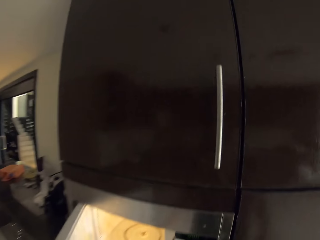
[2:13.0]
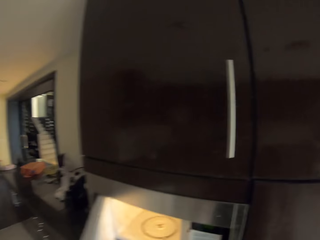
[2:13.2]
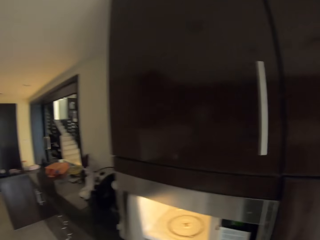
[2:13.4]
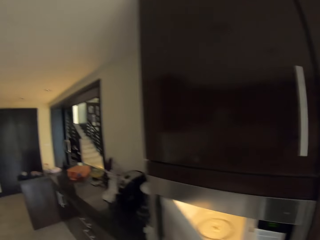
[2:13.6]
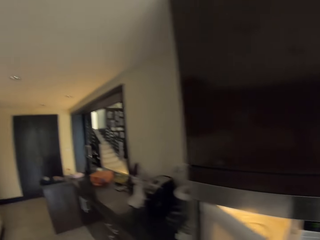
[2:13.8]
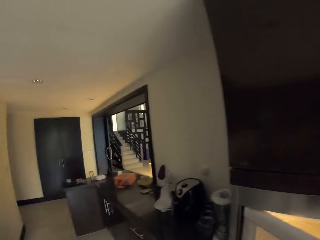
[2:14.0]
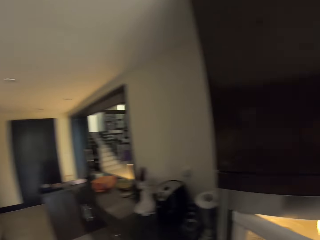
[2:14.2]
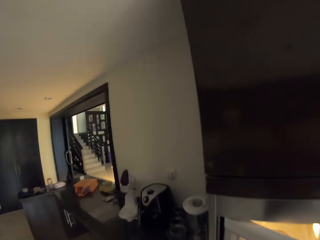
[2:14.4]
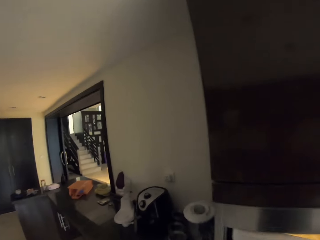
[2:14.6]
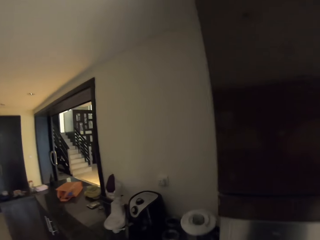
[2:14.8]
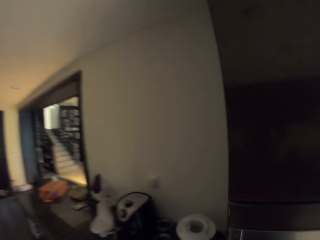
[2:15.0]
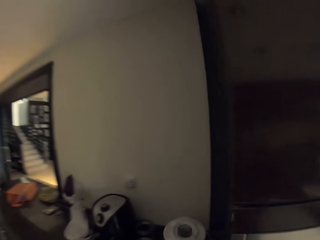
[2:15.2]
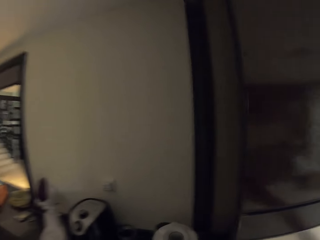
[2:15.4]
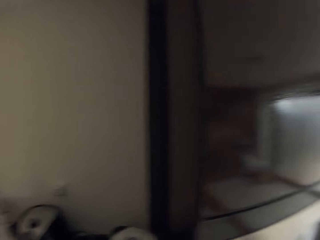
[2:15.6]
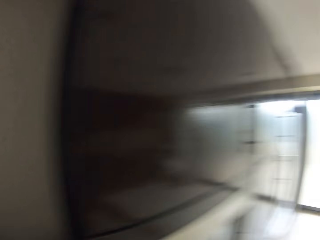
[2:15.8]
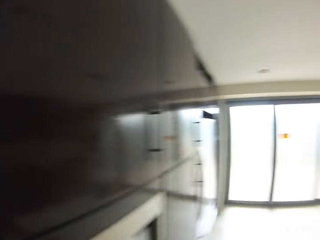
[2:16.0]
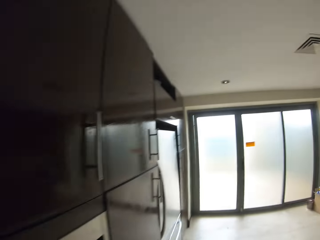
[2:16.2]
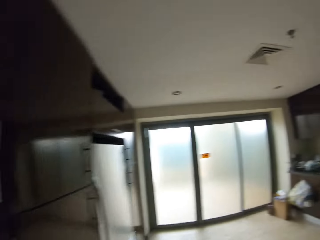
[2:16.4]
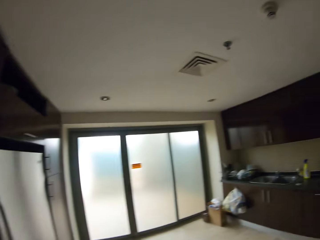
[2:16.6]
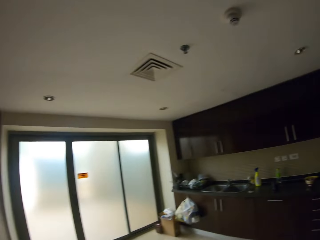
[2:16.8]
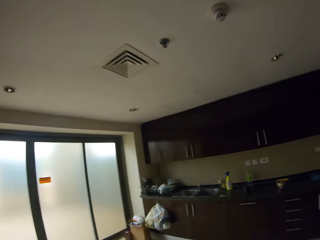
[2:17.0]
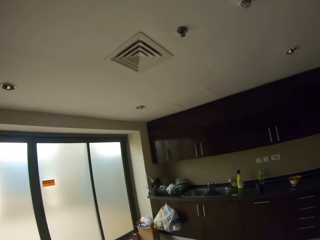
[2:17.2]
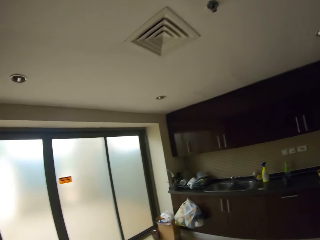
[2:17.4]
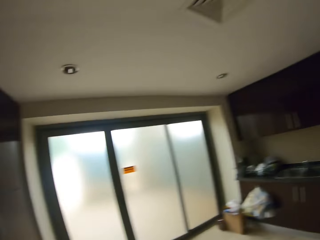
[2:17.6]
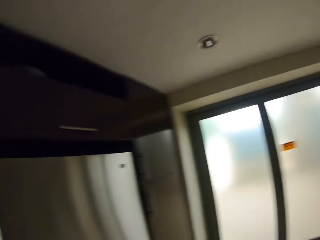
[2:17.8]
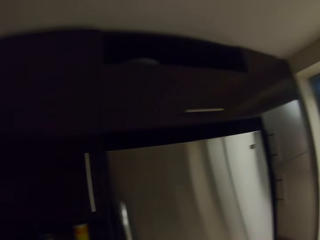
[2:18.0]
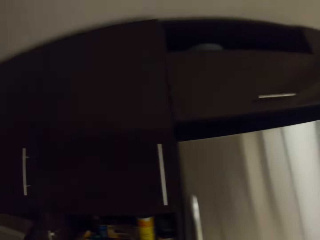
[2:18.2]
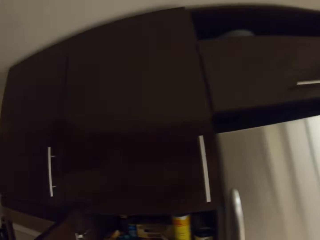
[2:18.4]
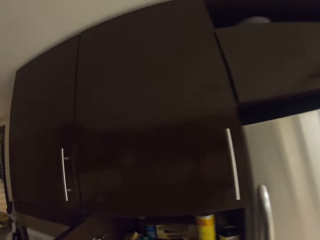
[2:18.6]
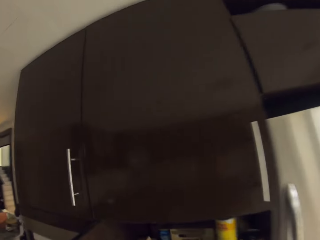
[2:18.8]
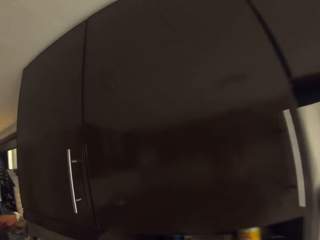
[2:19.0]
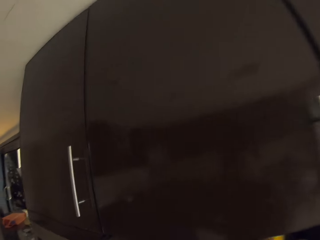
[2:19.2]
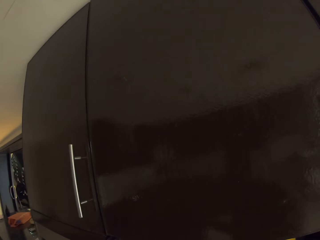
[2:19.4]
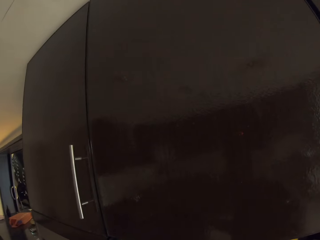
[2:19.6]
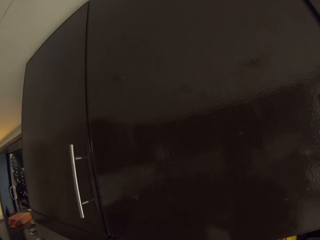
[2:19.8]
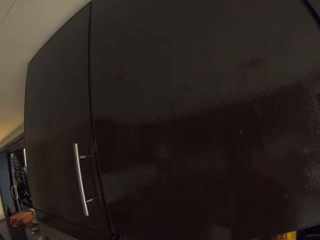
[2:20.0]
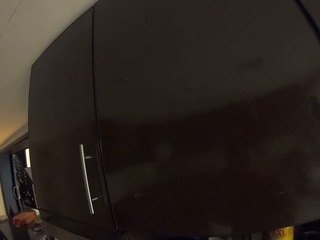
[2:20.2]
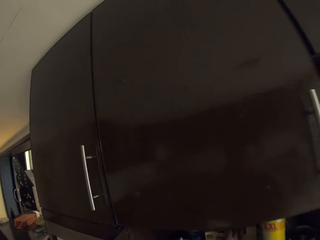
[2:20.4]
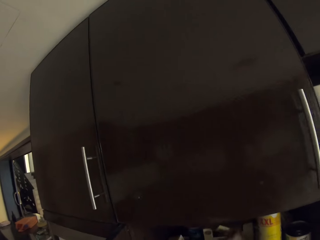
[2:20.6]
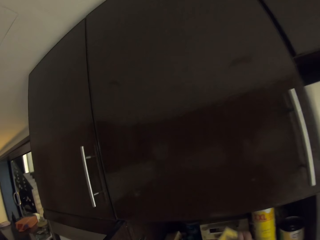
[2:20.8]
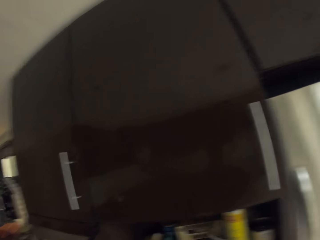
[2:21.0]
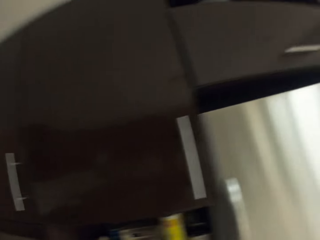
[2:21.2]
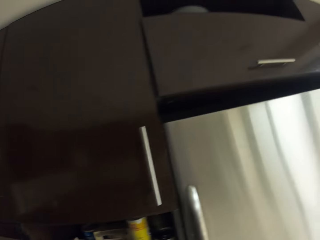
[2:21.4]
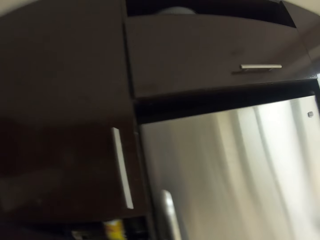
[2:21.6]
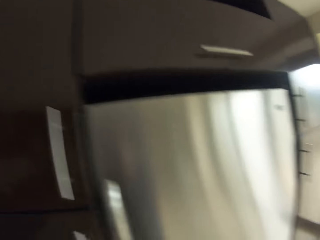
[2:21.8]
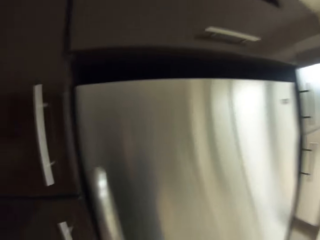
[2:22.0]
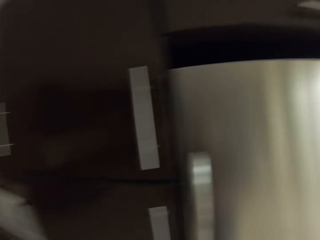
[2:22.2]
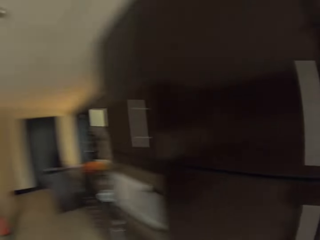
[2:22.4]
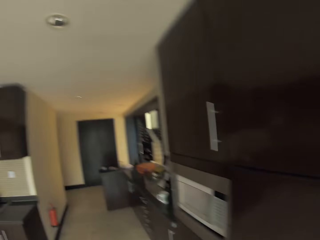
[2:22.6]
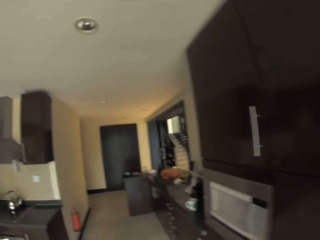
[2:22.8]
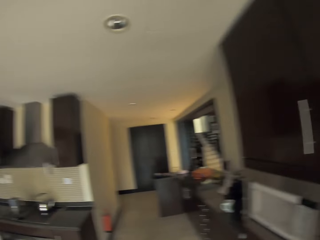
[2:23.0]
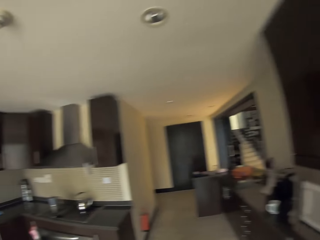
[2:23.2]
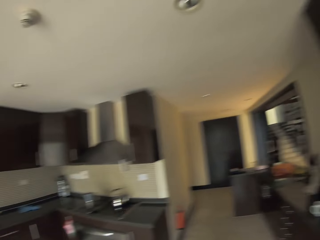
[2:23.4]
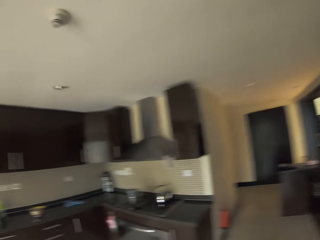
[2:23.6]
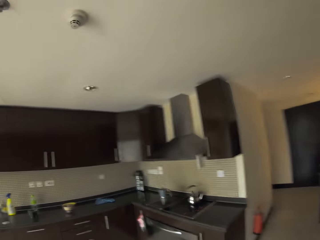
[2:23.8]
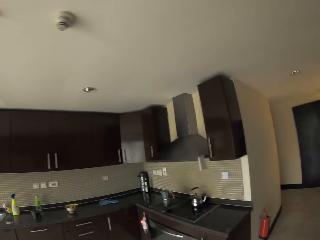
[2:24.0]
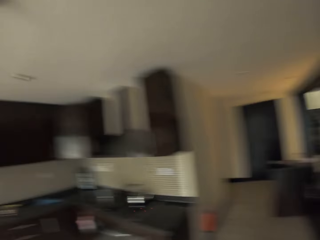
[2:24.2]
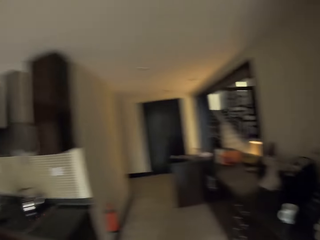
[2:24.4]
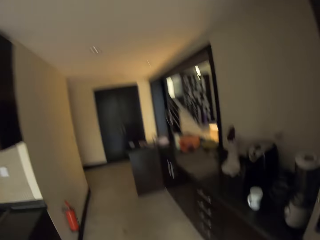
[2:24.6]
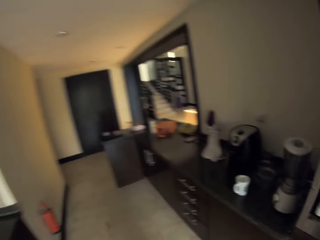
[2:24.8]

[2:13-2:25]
The camera wearer moves towards the blender. They walk towards the cabinets. They stare at the cabinet. They move towards the blender.

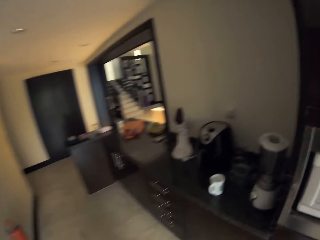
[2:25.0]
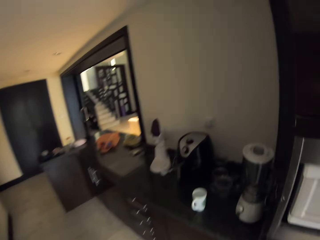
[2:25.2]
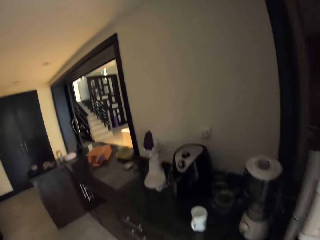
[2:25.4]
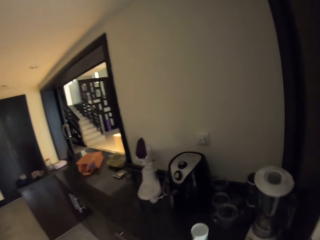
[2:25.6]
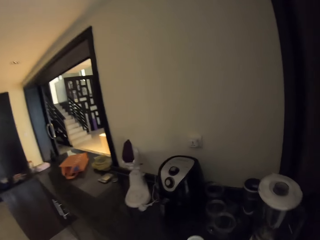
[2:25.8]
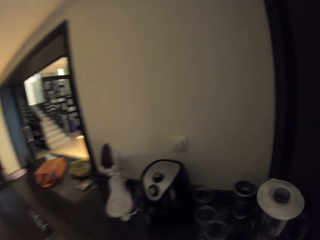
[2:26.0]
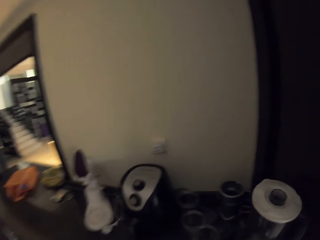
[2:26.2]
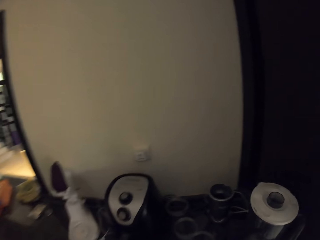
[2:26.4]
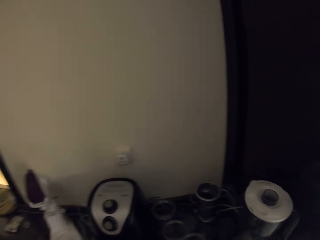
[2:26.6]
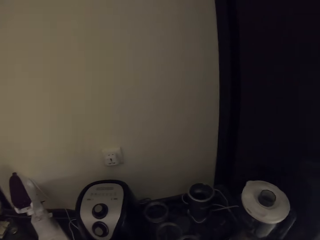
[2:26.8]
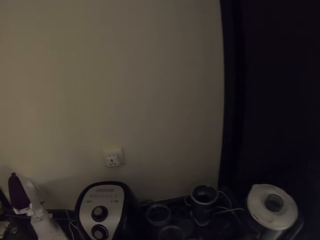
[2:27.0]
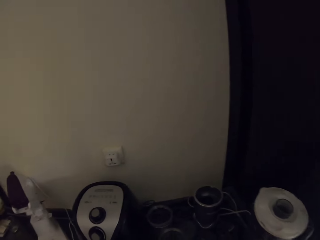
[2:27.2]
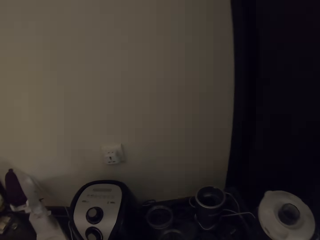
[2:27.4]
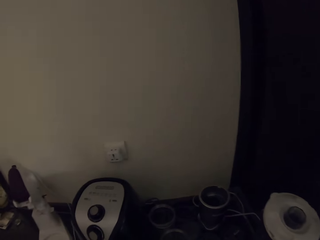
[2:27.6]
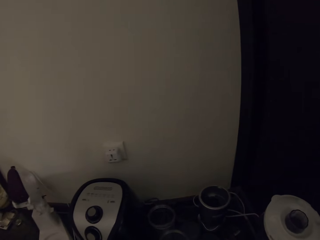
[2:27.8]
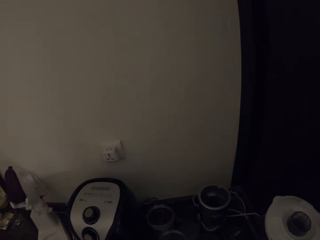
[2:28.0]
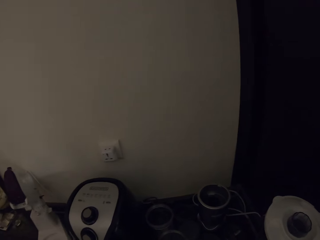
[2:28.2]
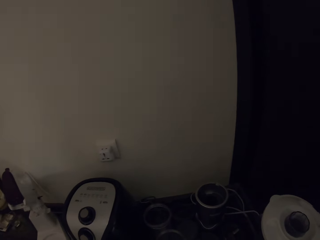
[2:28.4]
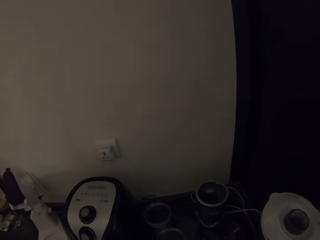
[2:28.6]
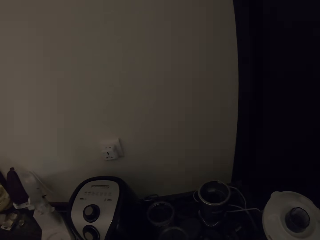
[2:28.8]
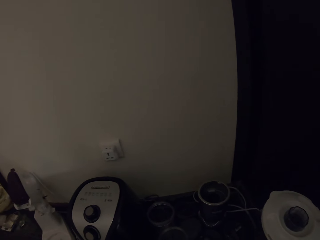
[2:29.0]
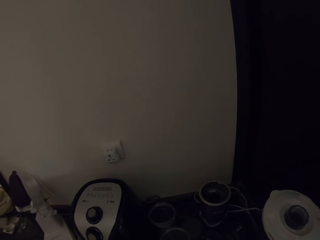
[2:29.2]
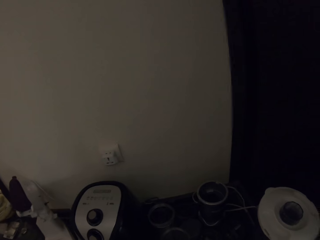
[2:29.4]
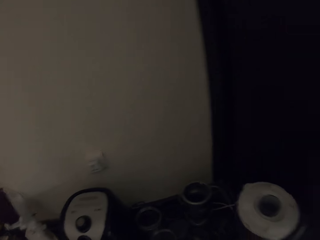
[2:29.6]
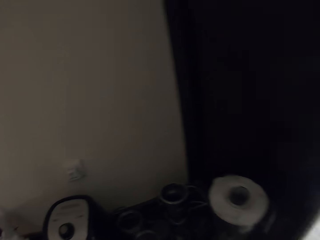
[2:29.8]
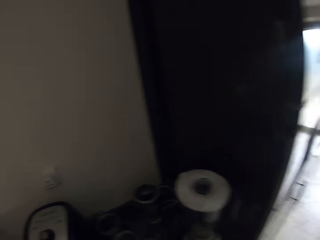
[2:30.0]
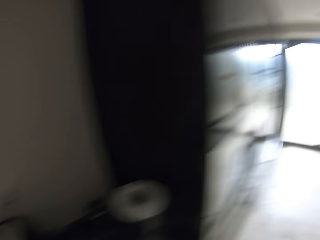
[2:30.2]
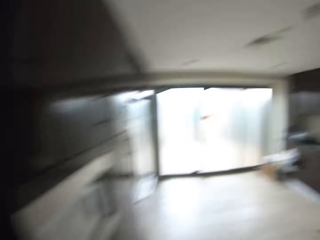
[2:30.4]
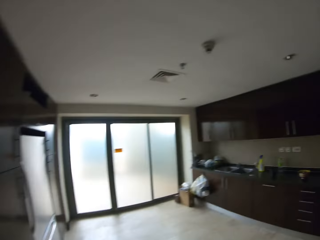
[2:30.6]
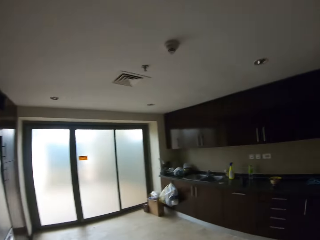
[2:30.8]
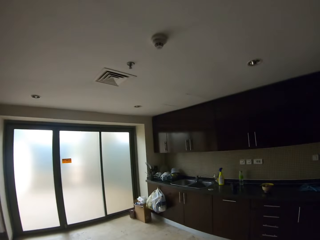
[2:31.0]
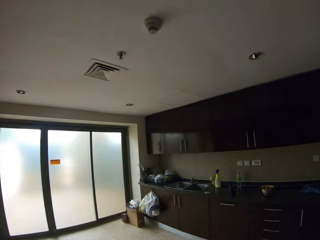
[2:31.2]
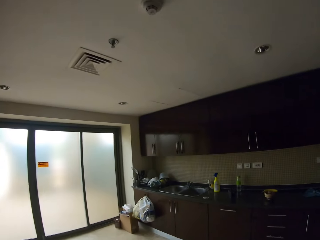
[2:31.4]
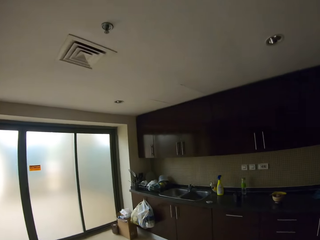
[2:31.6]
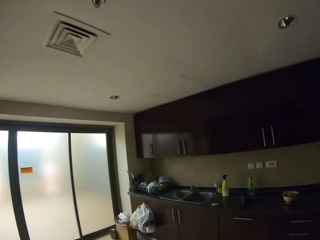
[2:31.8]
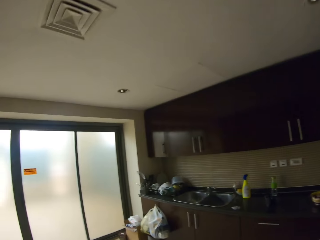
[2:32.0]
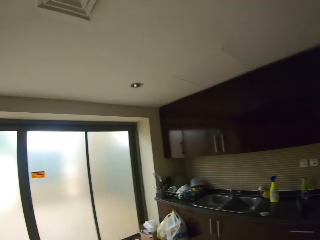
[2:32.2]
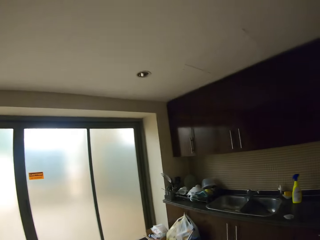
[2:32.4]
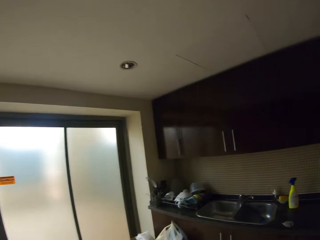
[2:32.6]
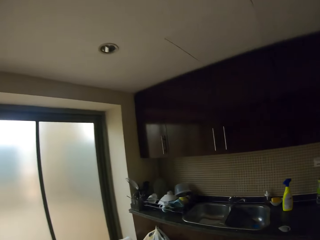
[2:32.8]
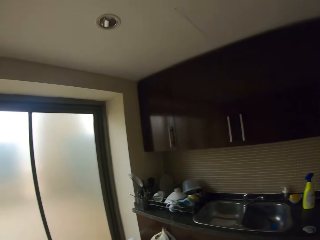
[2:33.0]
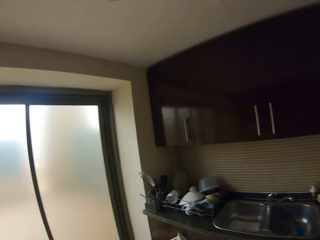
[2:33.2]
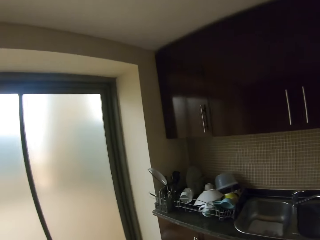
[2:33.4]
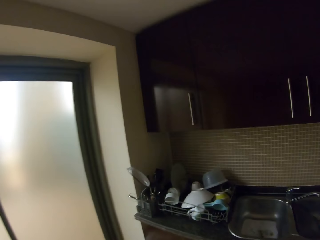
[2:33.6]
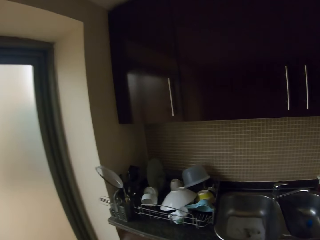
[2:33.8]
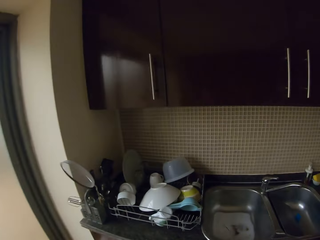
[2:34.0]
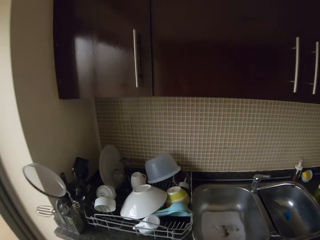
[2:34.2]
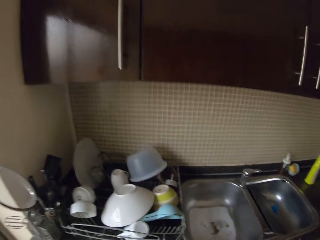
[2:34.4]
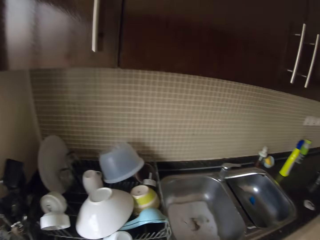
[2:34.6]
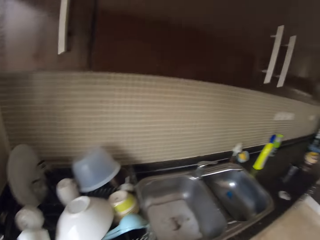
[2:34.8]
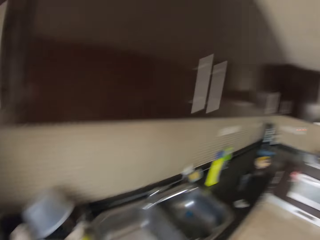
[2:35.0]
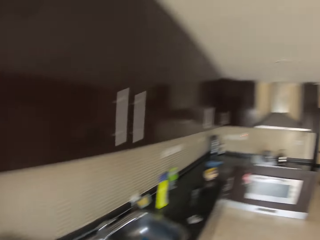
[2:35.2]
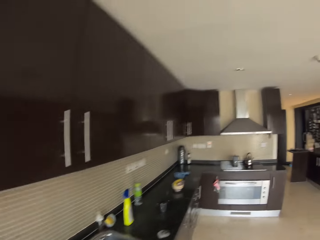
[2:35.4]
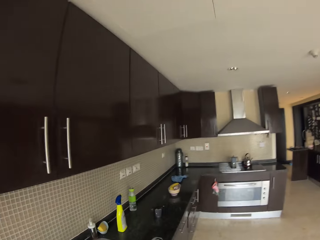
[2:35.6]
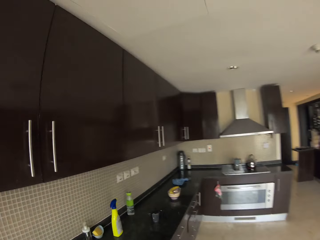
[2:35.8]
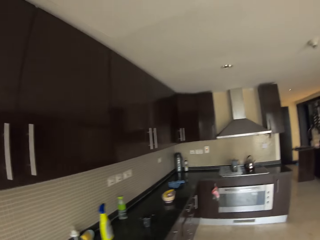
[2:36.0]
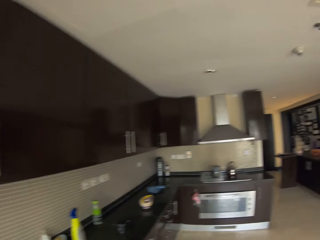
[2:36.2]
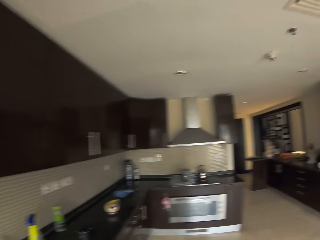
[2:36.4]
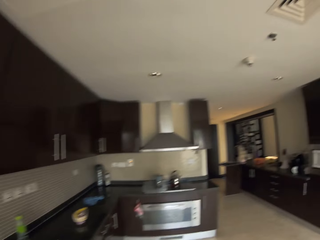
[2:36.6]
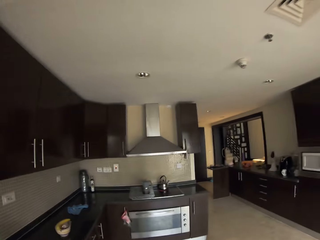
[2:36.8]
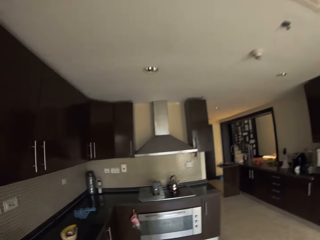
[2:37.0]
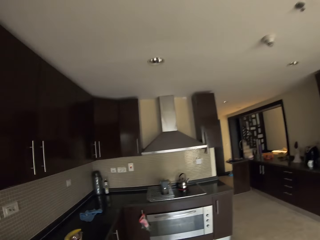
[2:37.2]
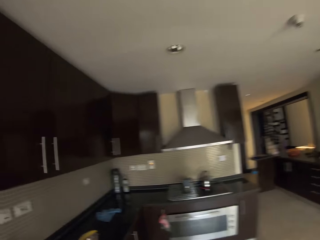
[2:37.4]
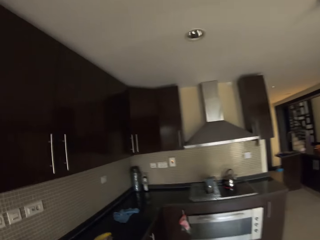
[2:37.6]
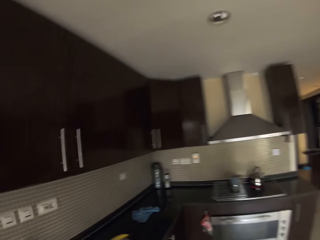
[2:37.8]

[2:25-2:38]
The camera wearer stares at the blender. They stand on the floor. They walk around the kitchen.
